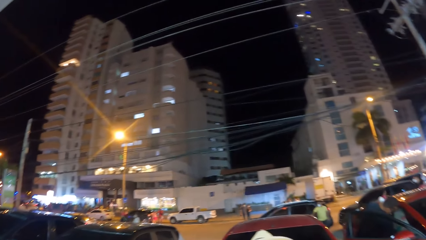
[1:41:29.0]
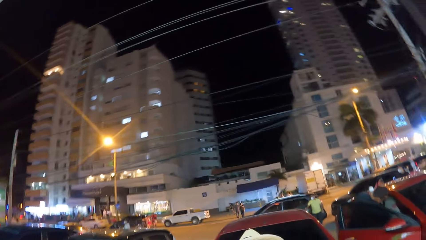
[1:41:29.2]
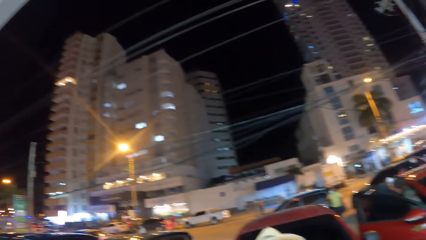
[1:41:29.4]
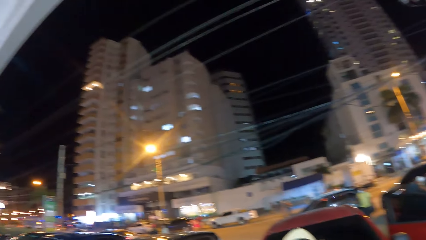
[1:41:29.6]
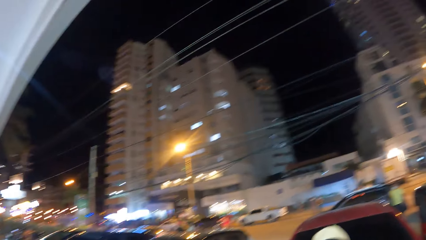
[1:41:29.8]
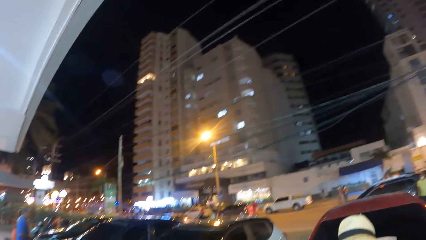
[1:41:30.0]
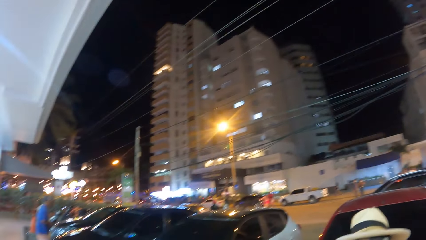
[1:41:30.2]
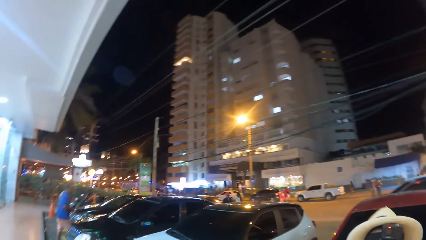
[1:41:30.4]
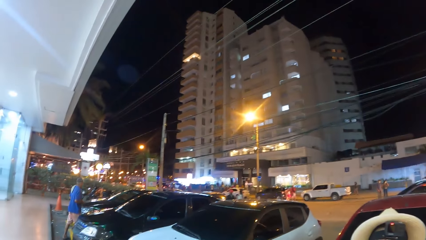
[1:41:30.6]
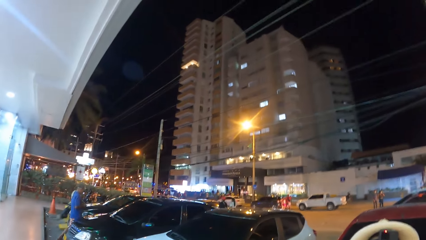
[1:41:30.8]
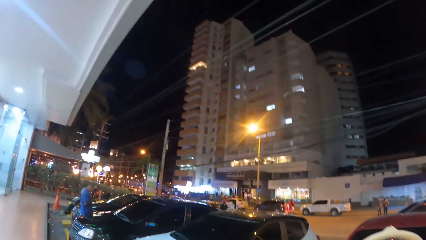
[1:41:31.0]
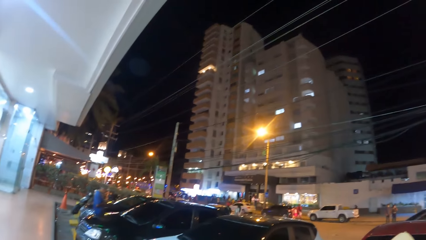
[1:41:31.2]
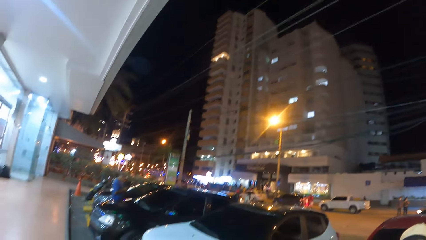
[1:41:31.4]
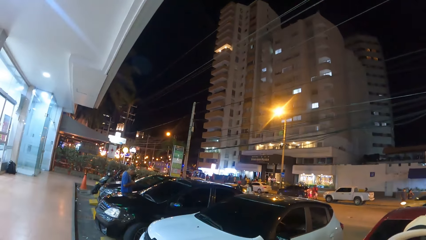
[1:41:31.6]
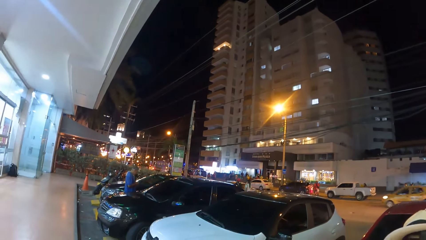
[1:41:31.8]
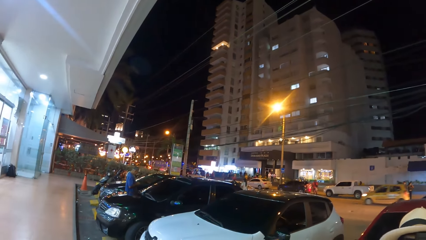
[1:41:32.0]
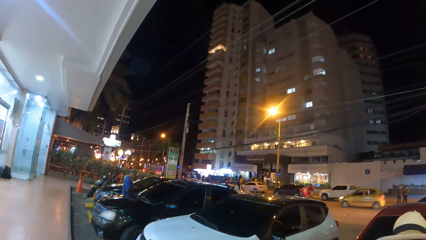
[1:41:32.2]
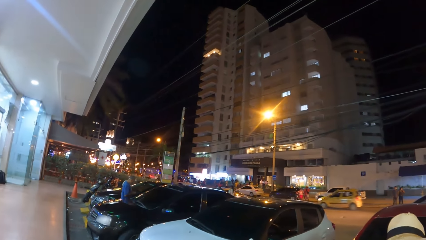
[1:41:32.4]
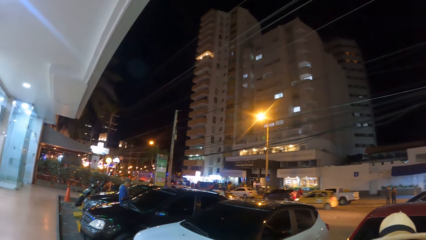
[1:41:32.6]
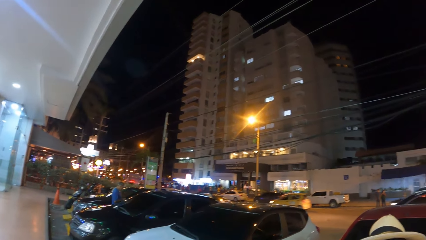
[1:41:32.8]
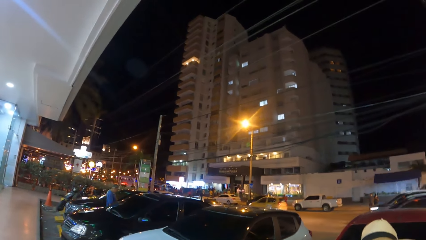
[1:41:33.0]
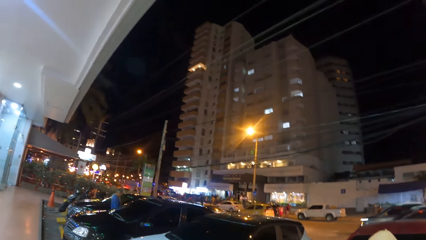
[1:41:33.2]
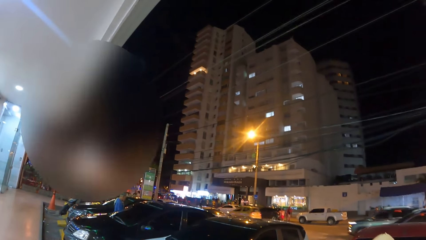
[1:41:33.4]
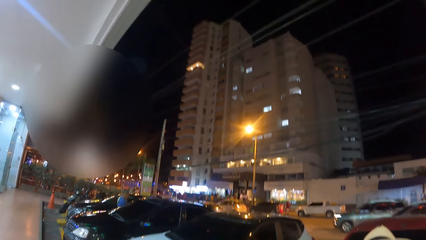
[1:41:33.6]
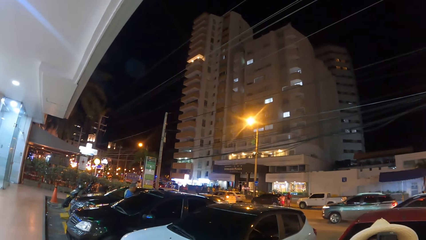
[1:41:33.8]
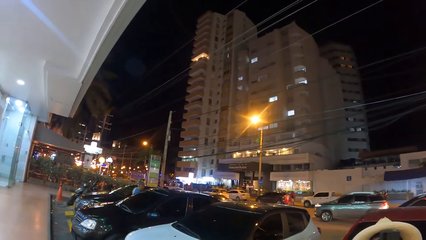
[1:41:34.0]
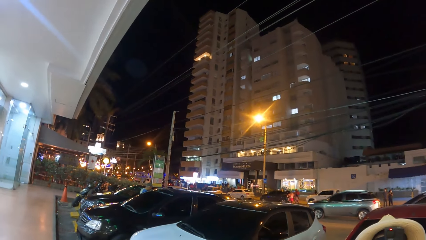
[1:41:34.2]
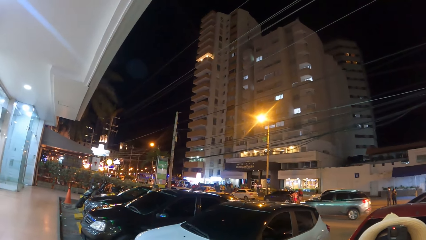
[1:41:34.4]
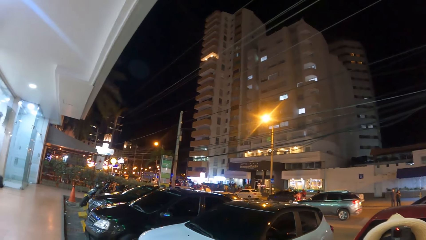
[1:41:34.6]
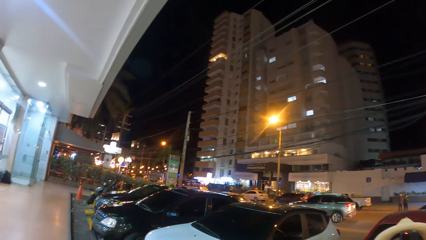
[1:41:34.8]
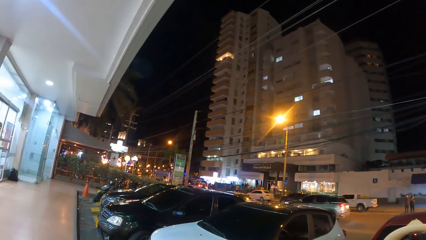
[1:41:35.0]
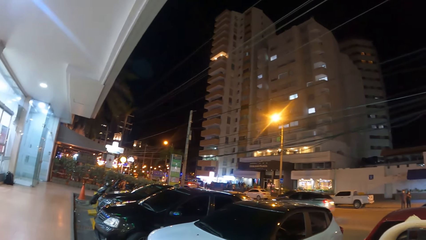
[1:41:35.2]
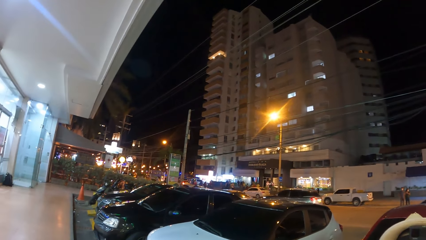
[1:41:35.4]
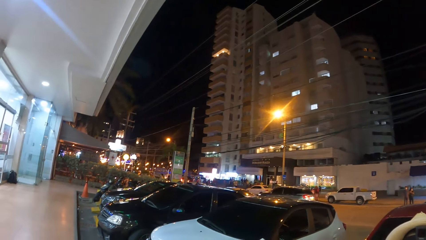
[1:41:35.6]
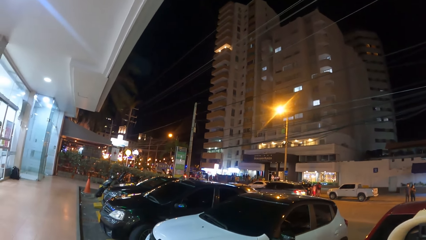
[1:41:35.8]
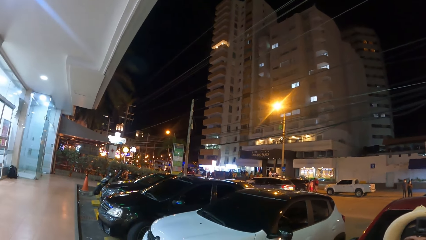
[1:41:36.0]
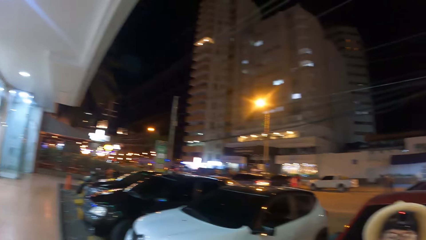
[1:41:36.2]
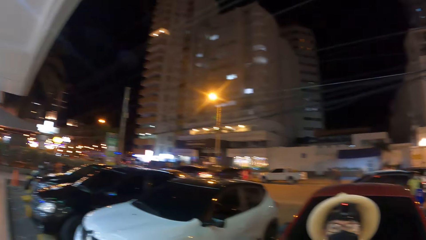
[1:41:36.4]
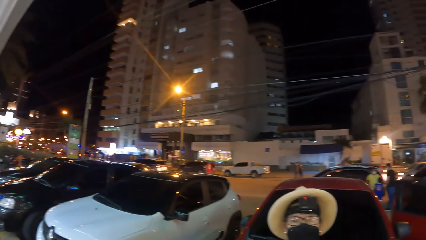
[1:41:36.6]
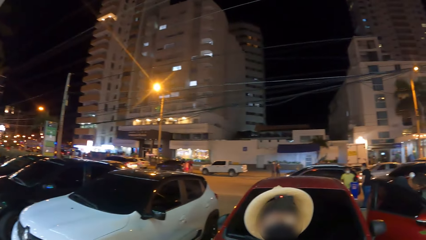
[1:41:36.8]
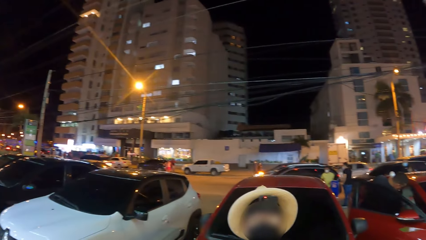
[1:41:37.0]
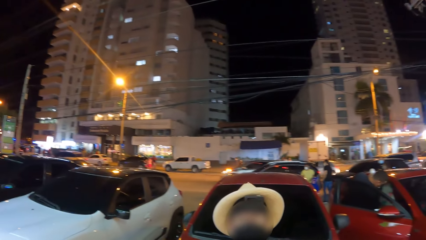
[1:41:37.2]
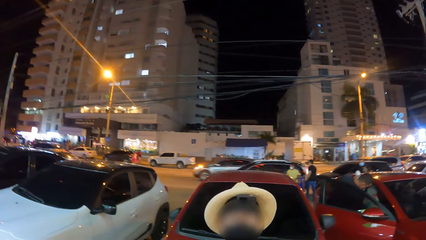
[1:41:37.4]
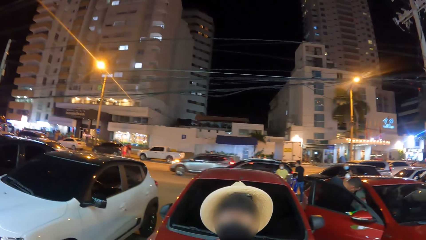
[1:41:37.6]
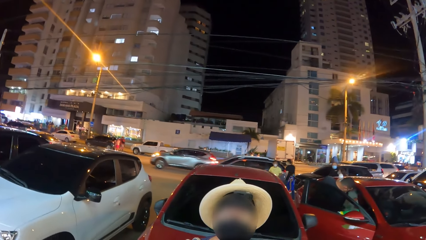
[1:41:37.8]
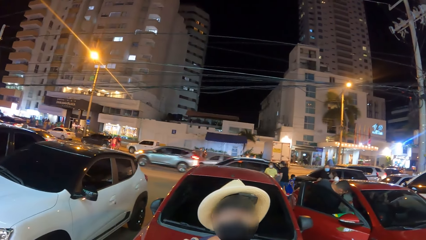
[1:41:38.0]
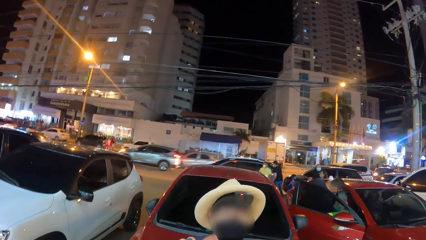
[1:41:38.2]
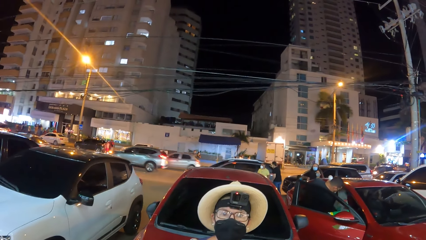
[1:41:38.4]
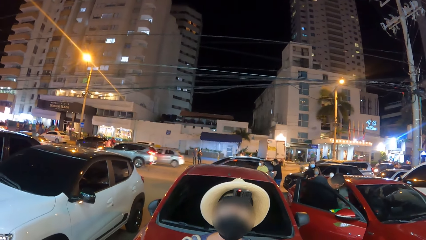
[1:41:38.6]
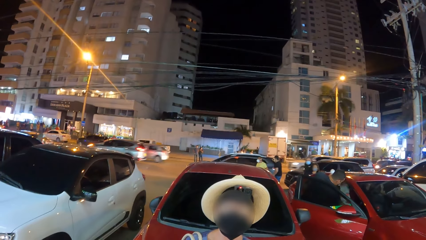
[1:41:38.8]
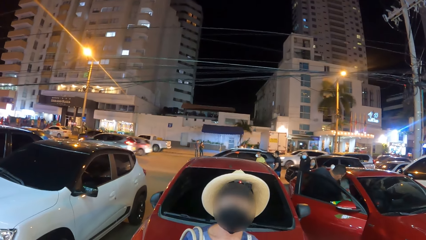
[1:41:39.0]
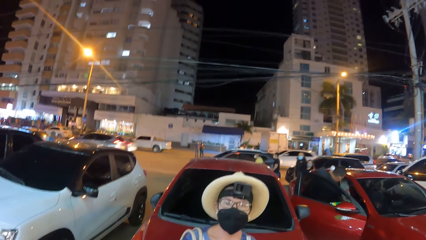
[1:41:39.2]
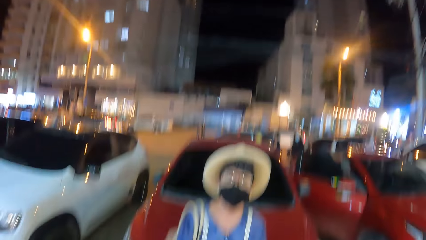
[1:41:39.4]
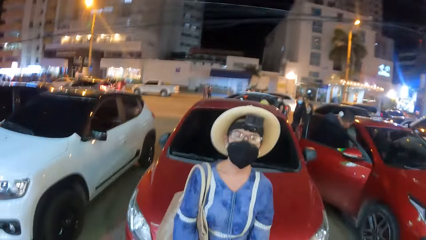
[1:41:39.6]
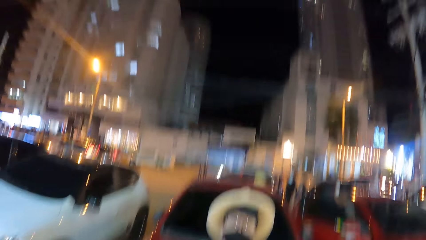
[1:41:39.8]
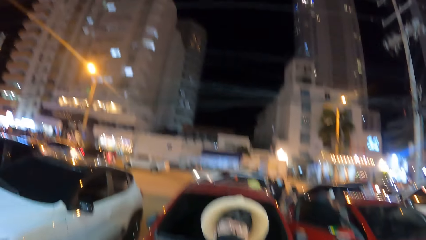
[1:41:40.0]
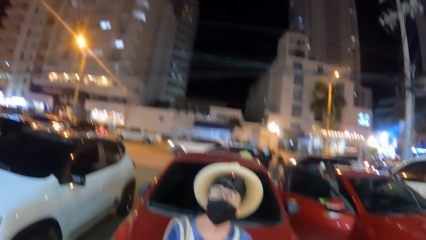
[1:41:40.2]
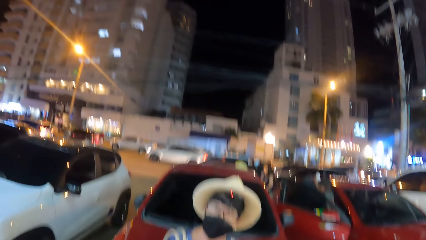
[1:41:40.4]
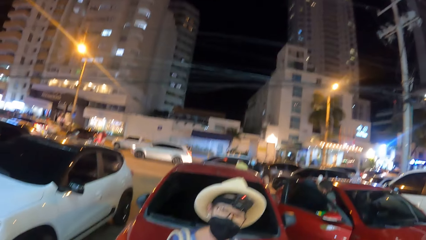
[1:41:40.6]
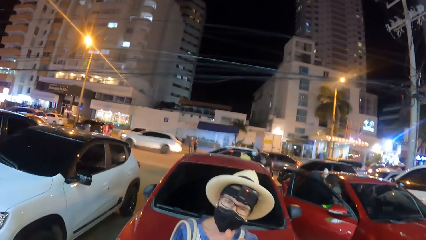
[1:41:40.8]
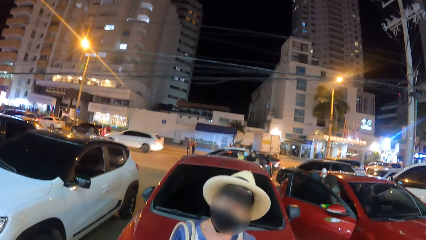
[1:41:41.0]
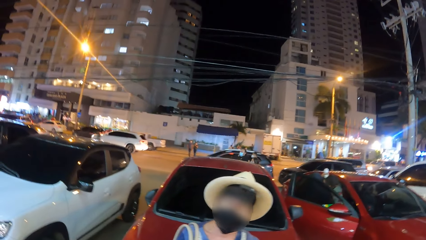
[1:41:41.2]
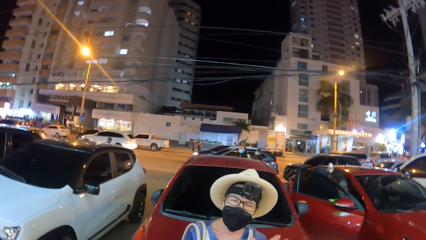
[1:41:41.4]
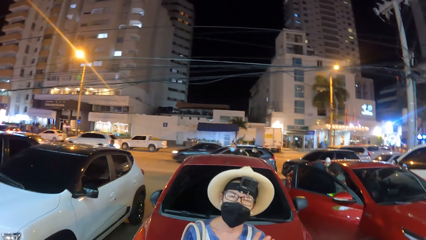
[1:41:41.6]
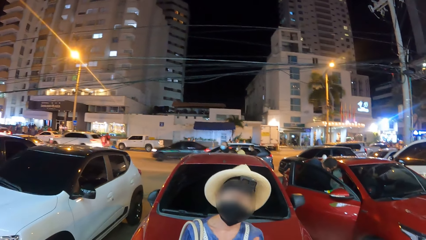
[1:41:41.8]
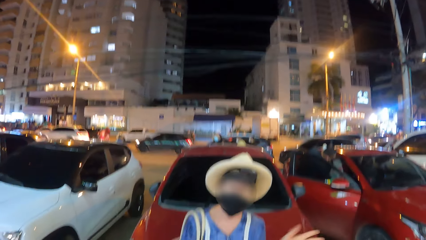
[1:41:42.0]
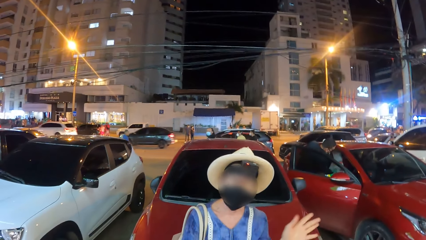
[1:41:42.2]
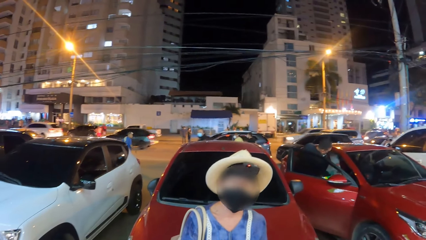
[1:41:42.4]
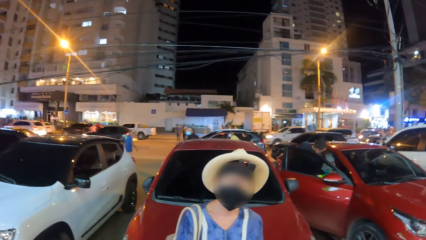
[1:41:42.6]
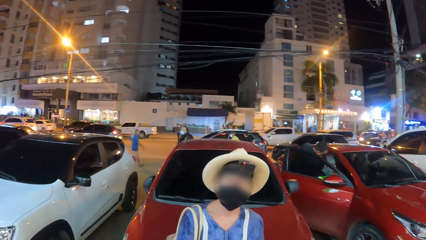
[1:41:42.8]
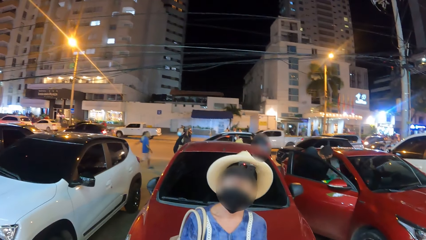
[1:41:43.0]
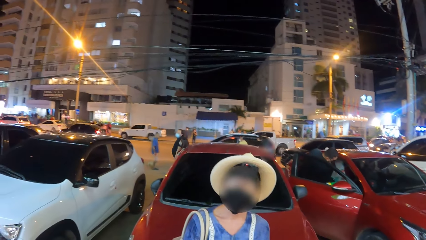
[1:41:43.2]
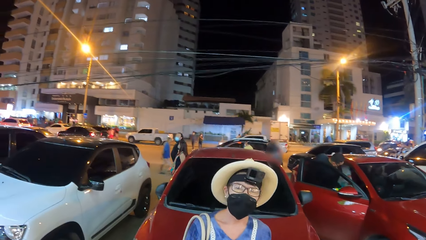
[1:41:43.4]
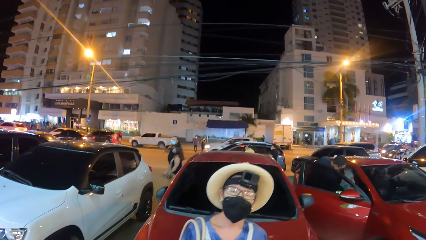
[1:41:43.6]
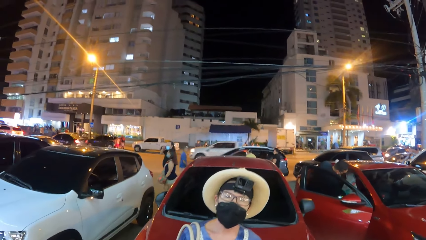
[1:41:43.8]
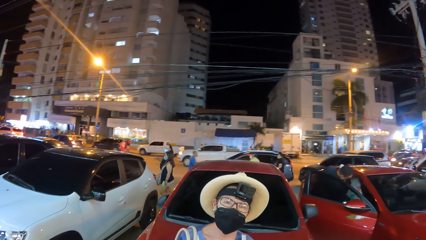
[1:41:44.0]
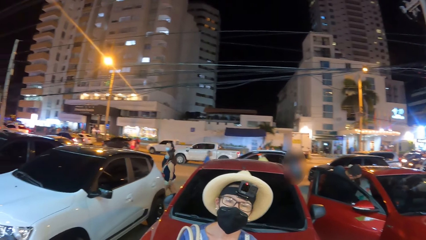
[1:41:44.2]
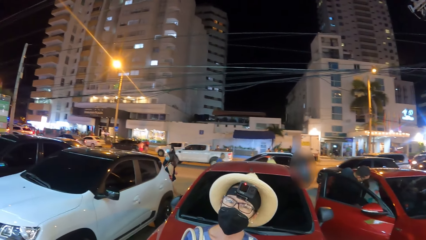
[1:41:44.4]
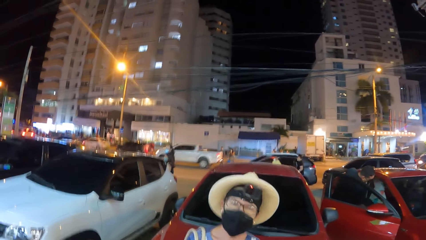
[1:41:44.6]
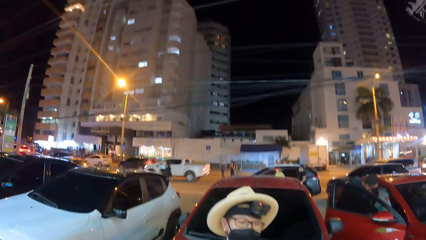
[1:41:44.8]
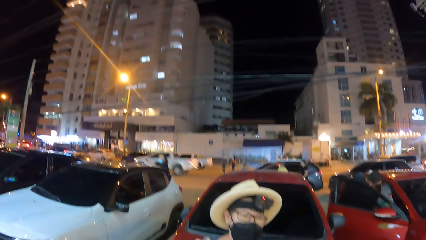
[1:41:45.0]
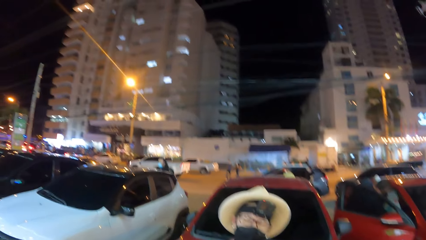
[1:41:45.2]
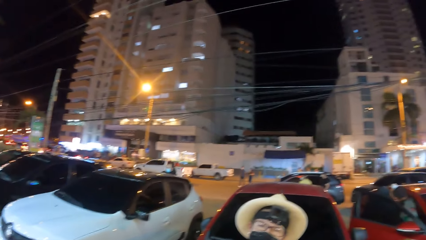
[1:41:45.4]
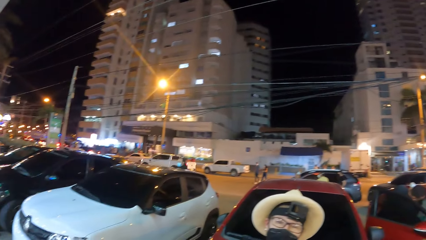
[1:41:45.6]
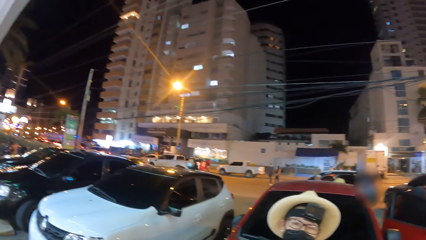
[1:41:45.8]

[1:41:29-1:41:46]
The camera wearer talks.
